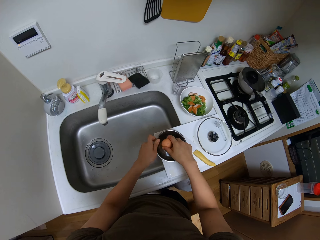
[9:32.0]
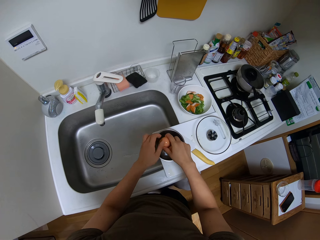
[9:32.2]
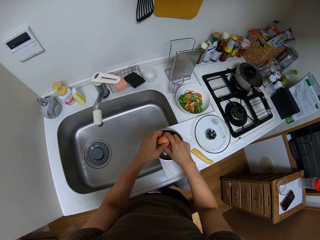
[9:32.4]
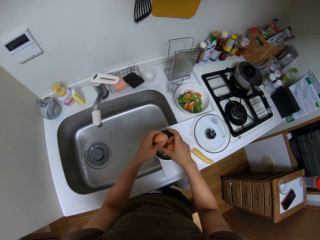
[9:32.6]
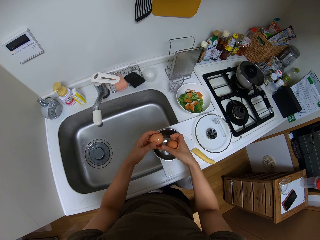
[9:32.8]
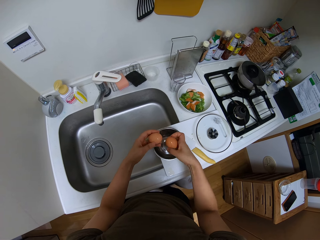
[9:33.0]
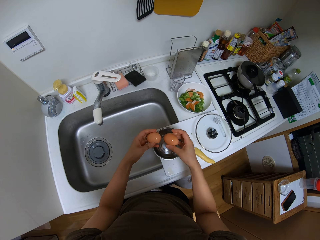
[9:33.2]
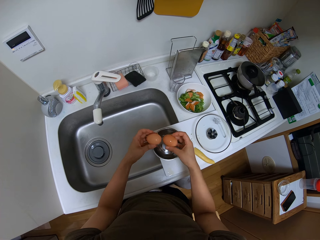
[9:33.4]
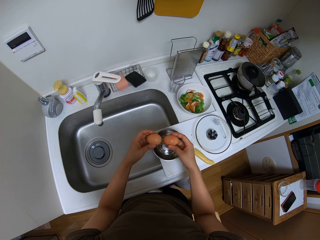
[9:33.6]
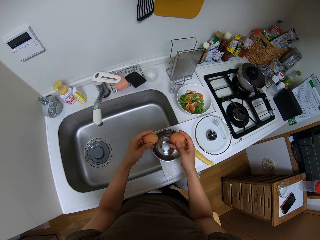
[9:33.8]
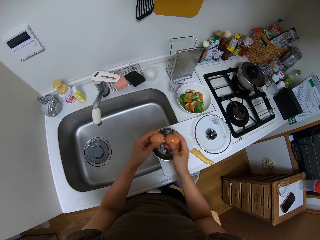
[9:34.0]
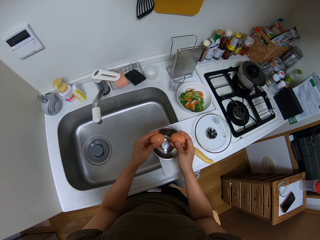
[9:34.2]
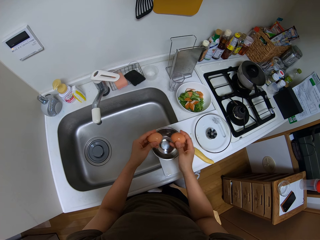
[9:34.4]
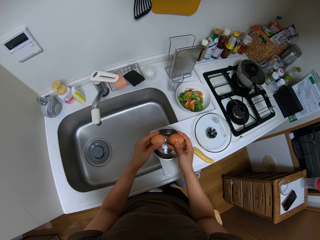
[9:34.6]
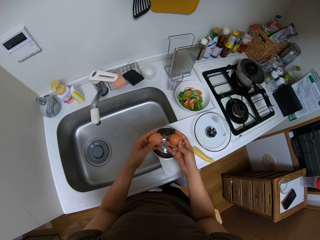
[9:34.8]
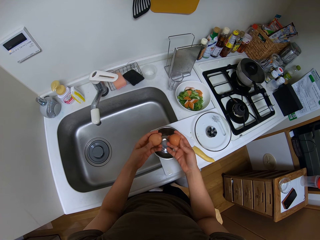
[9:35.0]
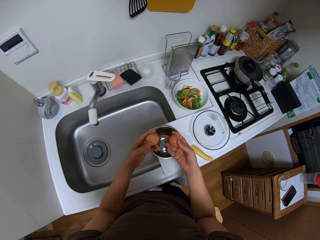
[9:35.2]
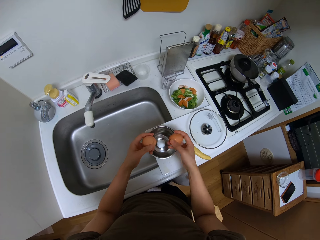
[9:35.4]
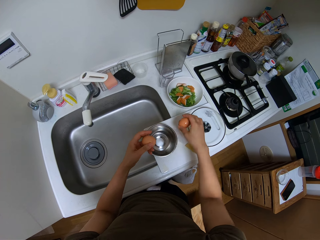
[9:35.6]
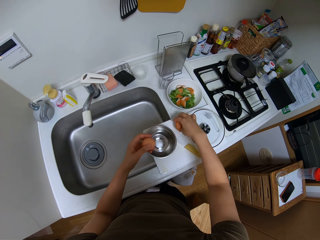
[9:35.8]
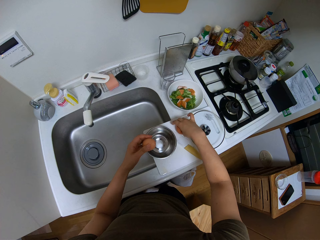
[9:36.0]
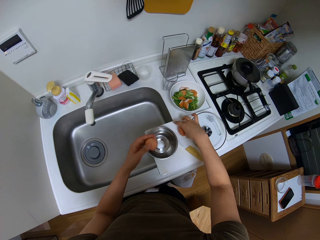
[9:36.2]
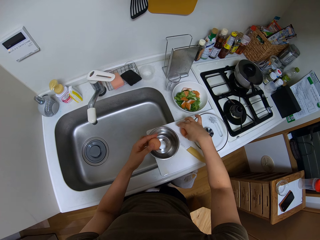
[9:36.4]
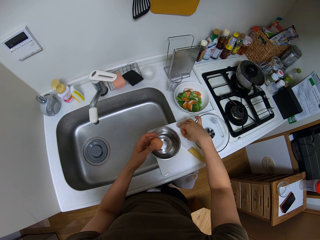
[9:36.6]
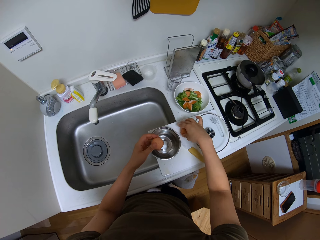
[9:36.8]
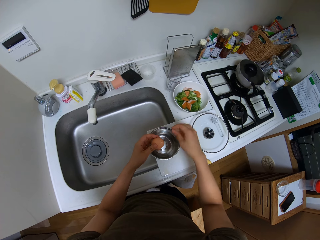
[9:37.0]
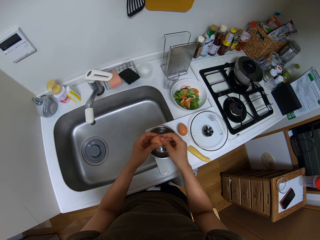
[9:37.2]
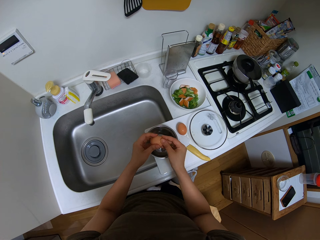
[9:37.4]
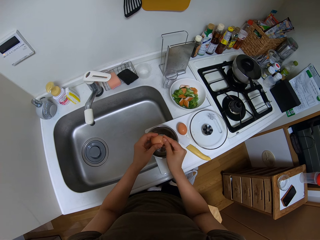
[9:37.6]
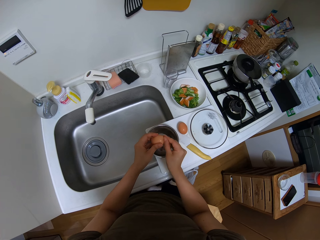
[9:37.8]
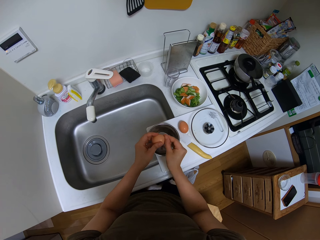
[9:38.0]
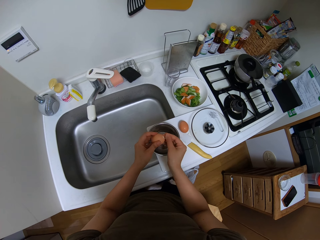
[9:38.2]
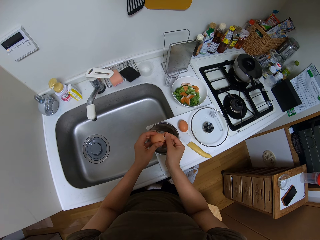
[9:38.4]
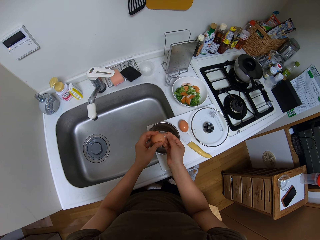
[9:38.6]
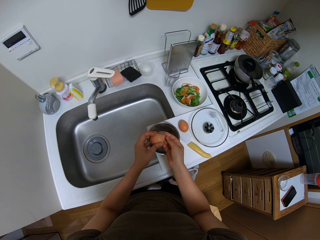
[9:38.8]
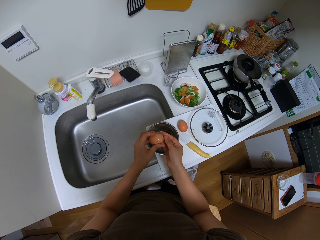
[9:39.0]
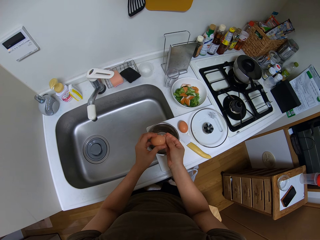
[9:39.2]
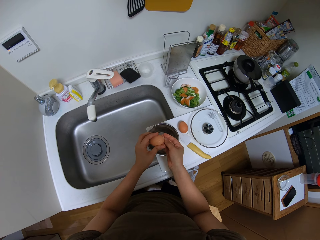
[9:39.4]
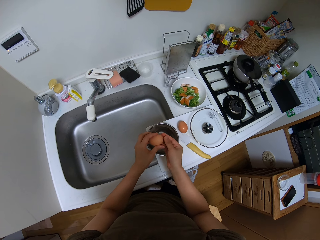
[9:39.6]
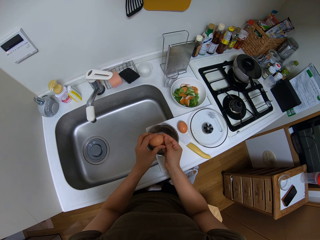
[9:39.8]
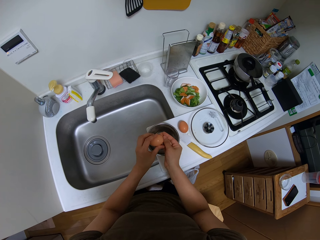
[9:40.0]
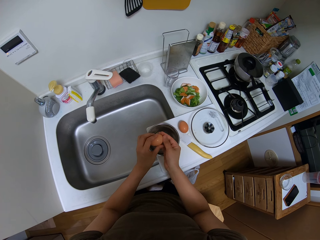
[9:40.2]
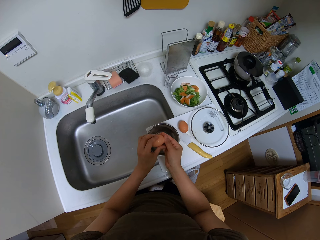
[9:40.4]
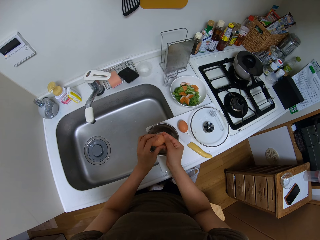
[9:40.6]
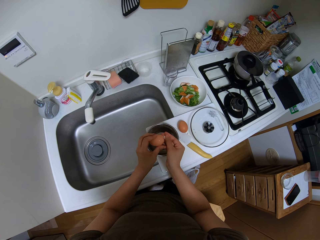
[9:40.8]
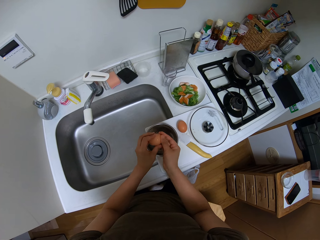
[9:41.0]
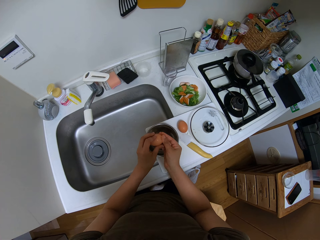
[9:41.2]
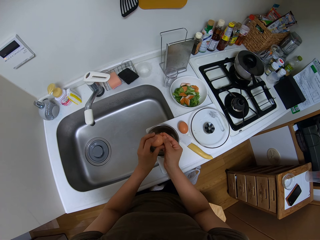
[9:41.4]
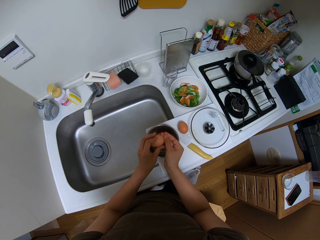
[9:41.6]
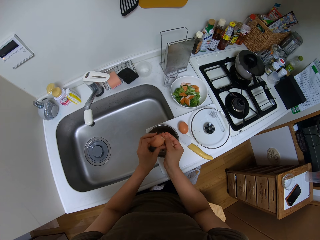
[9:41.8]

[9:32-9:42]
The camera wearer puts the egg on the metal bowl. They put the bowl on the chopping board. They beat the egg. They crack the eggs. They place a boiled egg on the countertop. They peel the egg.

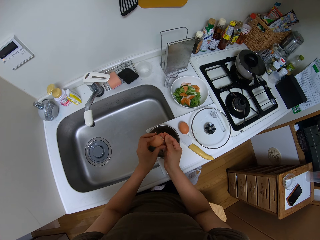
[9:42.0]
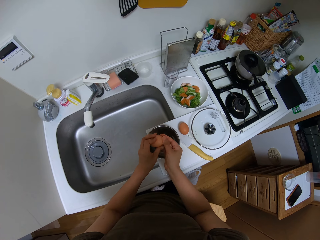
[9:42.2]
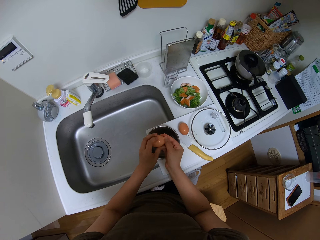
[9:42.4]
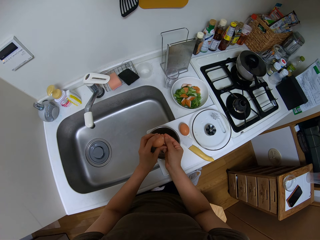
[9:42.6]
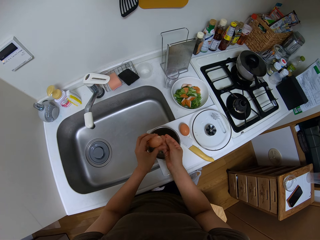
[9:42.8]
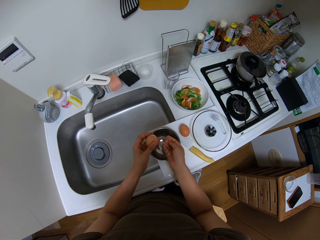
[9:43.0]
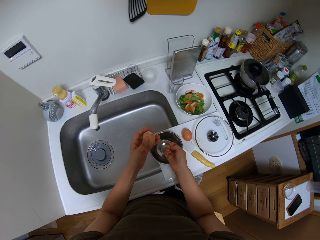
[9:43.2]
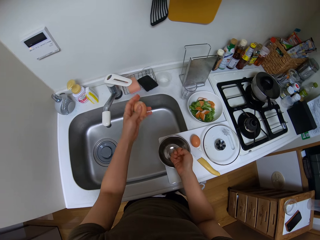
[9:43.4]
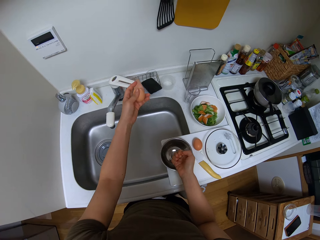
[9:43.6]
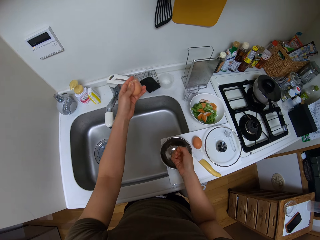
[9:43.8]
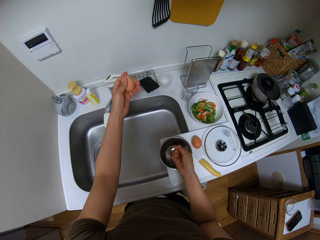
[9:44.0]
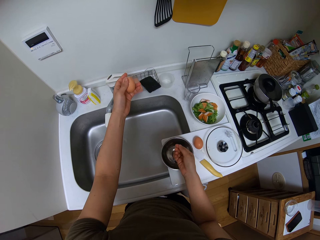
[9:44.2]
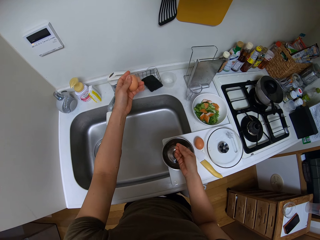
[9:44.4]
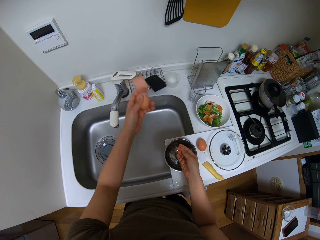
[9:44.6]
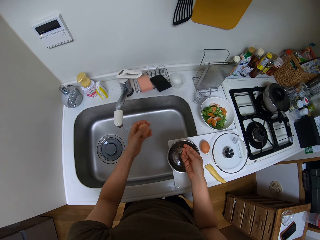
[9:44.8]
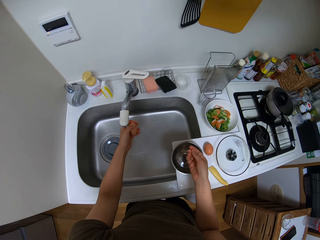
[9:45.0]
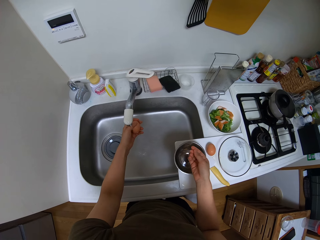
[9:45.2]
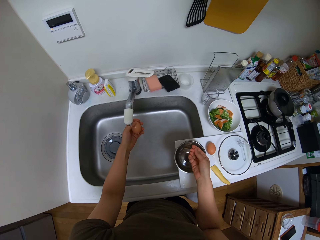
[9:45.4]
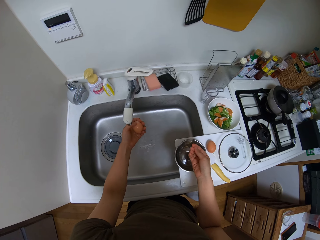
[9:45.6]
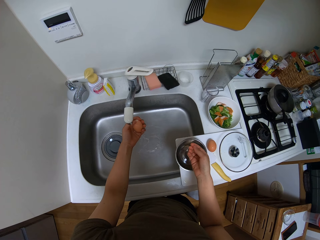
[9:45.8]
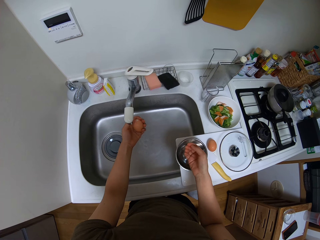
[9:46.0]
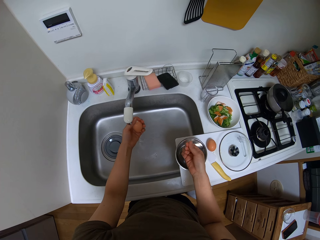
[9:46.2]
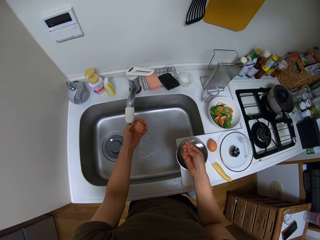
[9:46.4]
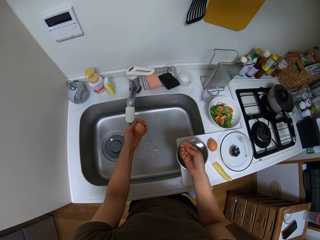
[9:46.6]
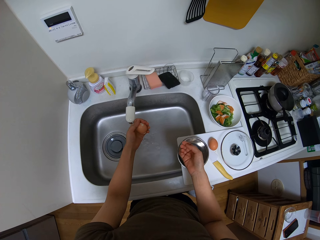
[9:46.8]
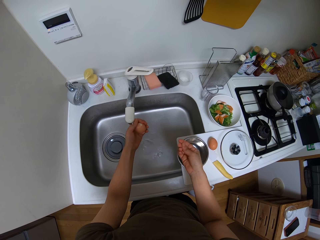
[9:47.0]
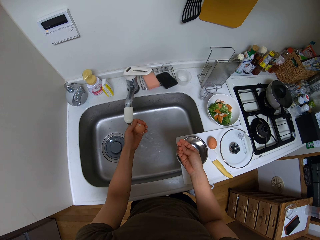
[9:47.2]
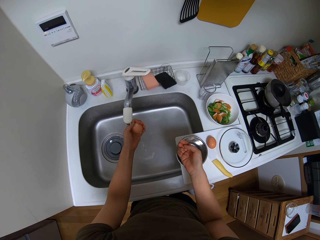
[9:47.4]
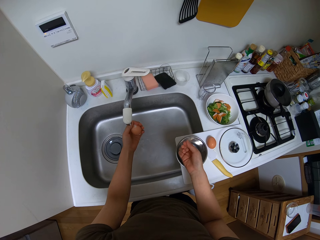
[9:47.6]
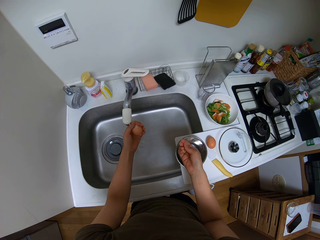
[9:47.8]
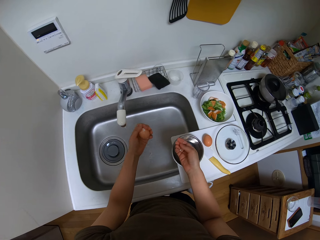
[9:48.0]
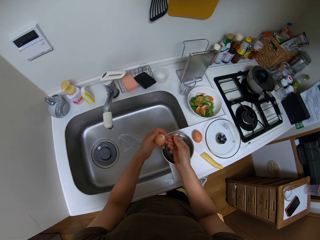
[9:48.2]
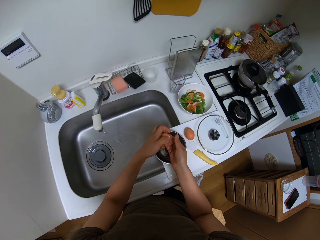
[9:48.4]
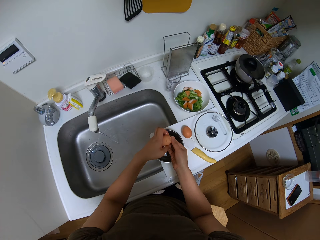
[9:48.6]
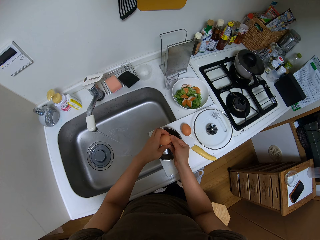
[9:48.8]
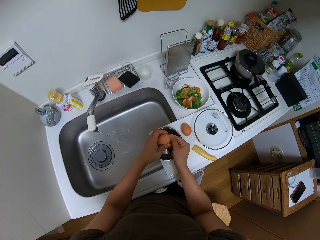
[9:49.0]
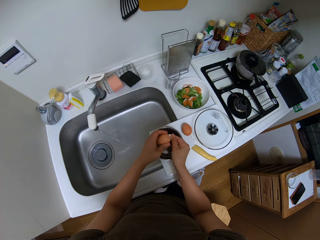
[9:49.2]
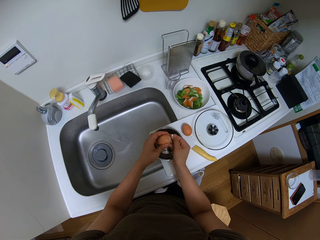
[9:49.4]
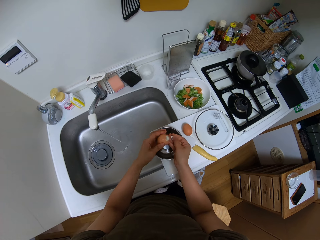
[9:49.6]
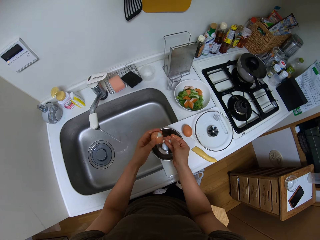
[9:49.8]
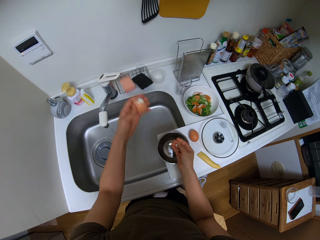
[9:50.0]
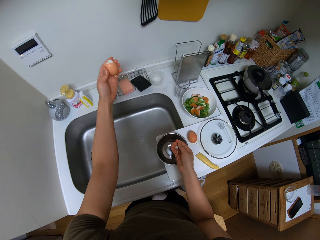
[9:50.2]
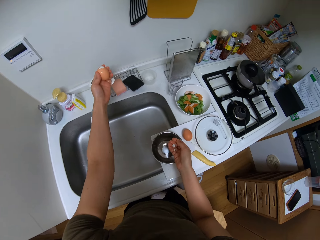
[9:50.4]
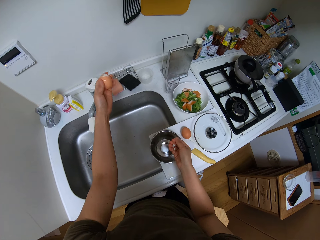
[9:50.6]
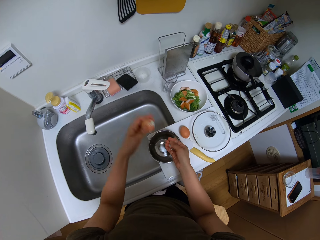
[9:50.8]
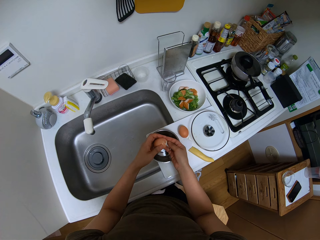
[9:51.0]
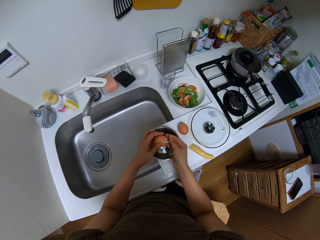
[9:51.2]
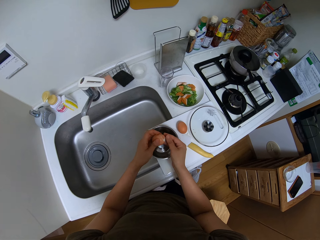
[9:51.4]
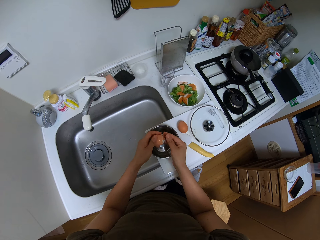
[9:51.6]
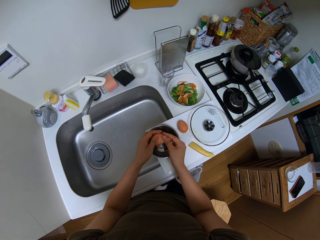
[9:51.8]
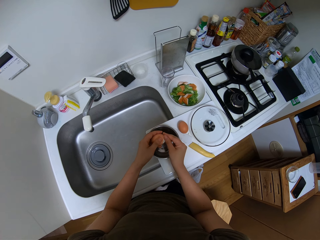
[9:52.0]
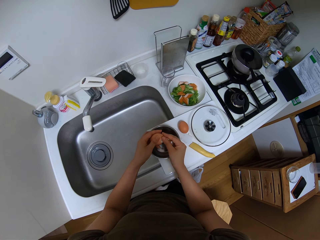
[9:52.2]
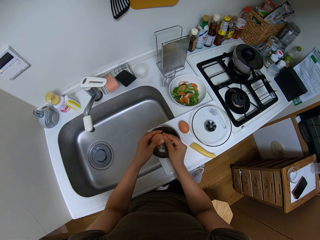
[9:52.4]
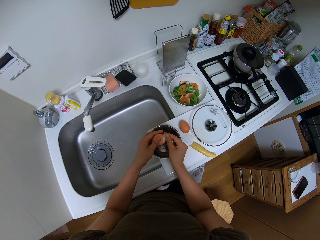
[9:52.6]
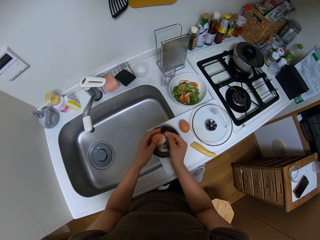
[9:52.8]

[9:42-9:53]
The camera wearer opens the tap. They run water on the egg. They peel the egg. They close the tap. They peel the egg.
